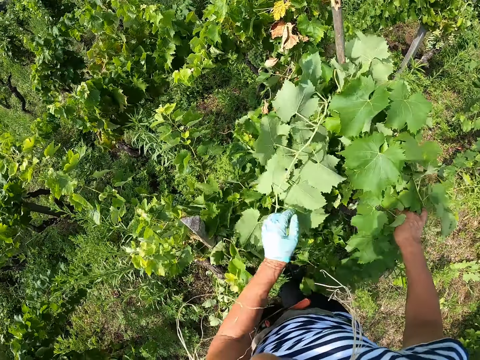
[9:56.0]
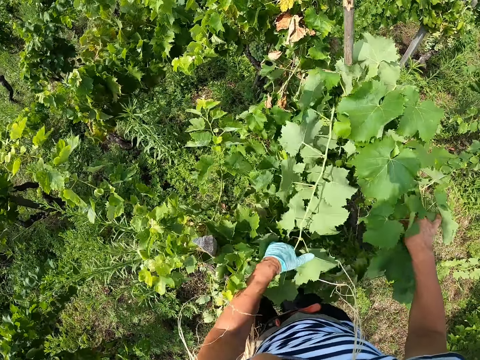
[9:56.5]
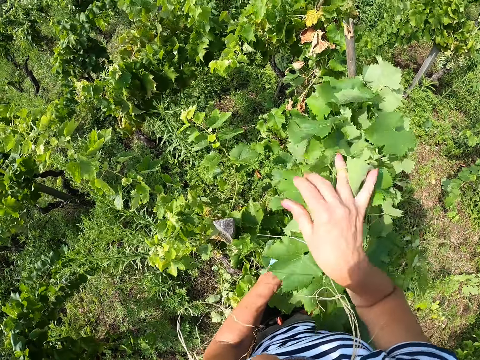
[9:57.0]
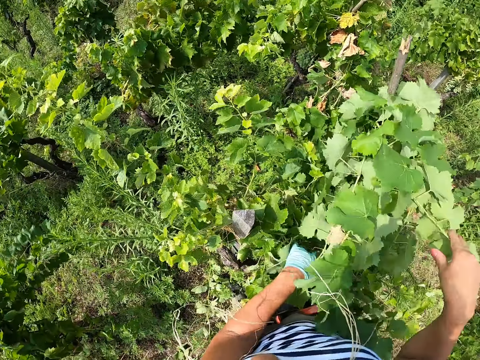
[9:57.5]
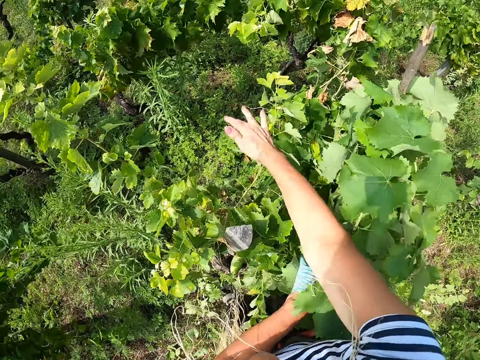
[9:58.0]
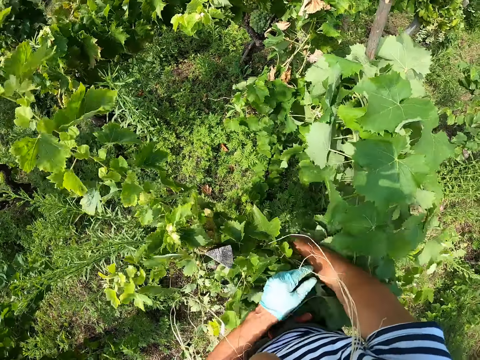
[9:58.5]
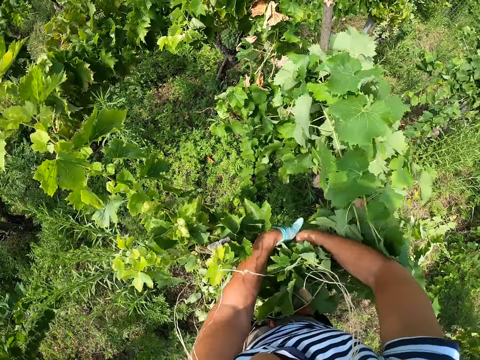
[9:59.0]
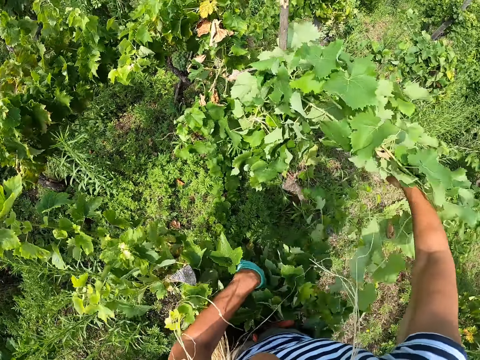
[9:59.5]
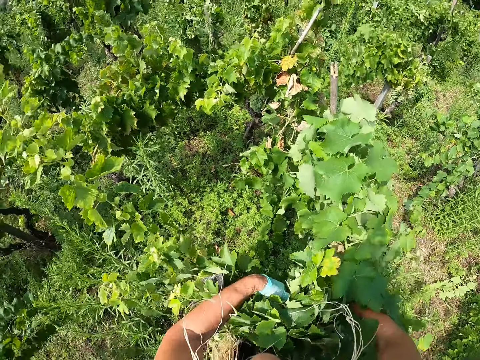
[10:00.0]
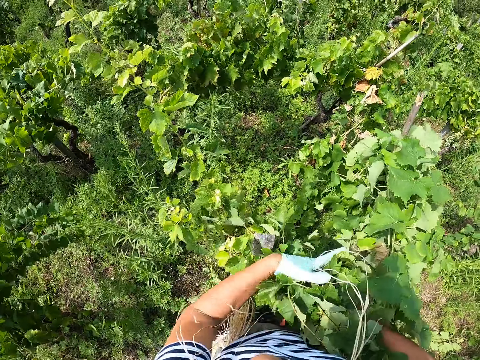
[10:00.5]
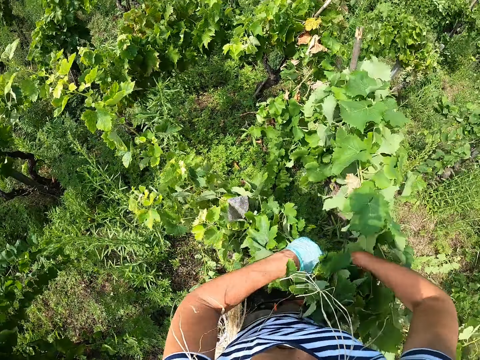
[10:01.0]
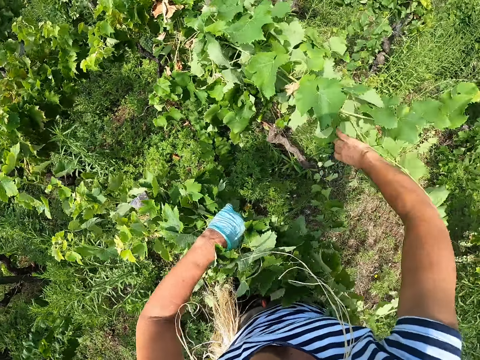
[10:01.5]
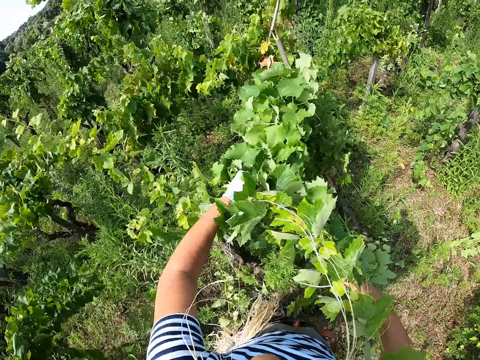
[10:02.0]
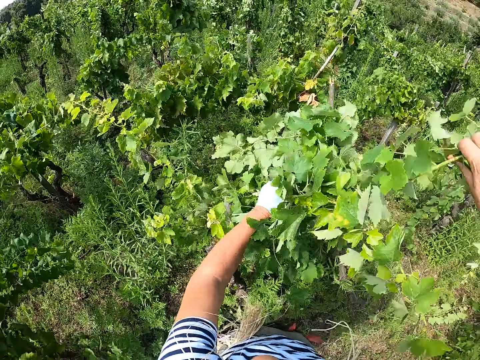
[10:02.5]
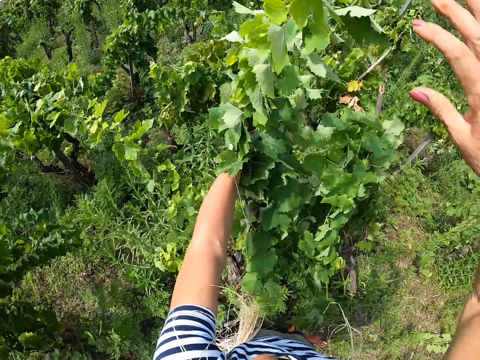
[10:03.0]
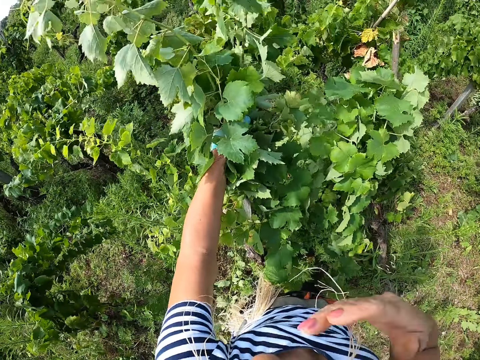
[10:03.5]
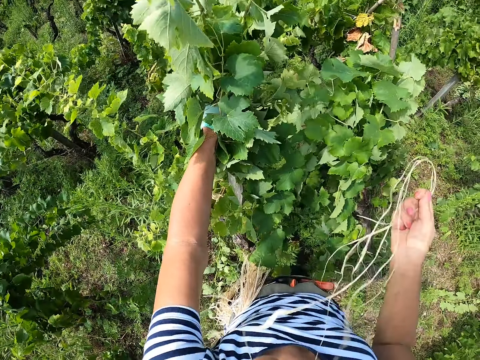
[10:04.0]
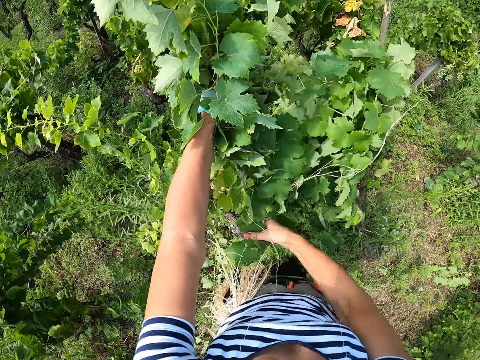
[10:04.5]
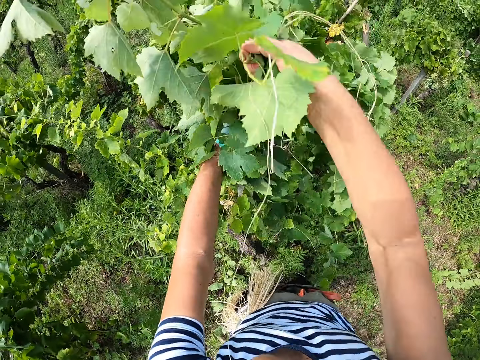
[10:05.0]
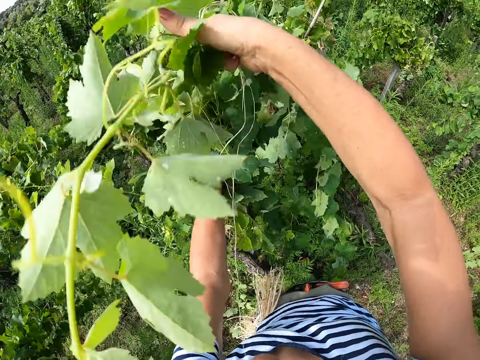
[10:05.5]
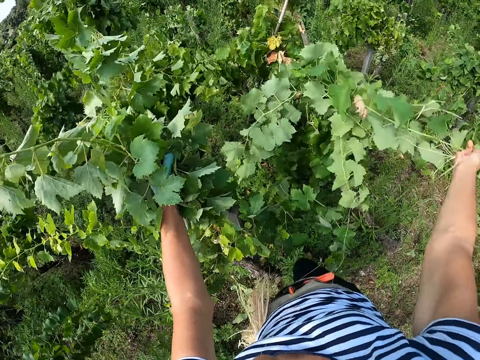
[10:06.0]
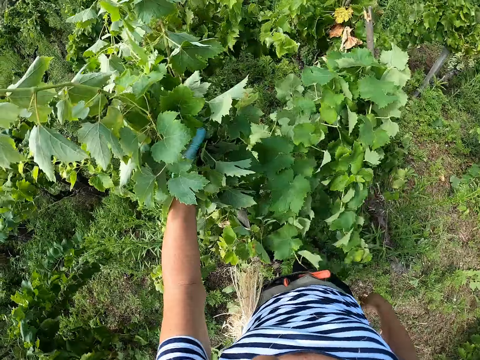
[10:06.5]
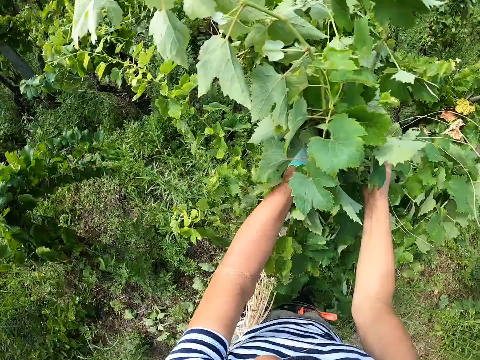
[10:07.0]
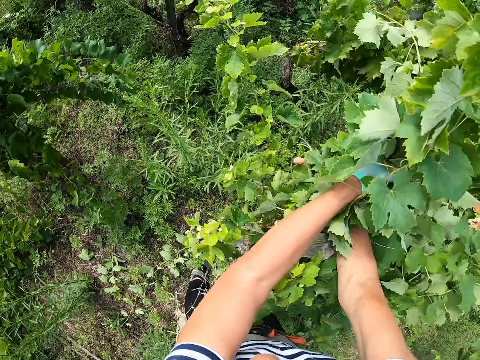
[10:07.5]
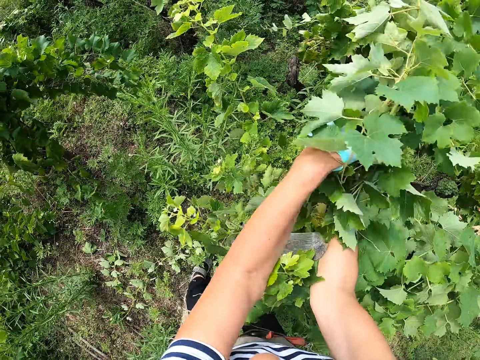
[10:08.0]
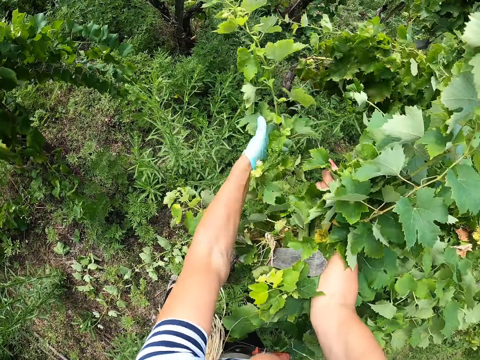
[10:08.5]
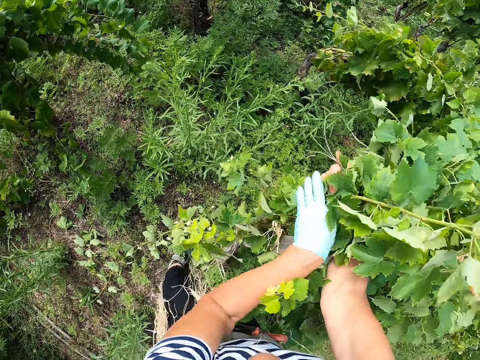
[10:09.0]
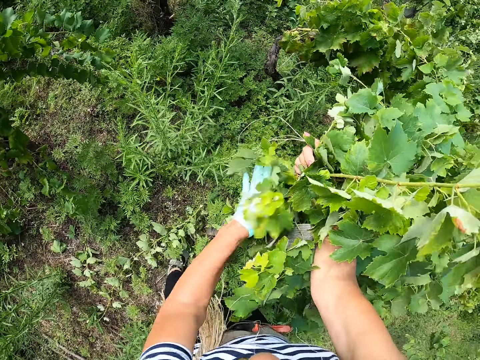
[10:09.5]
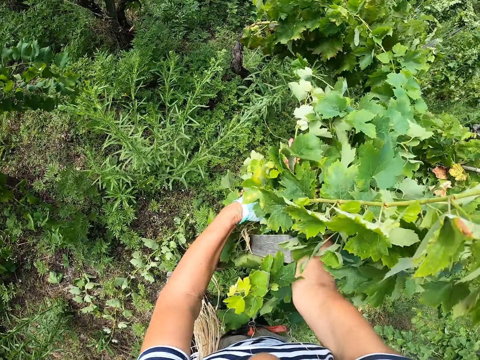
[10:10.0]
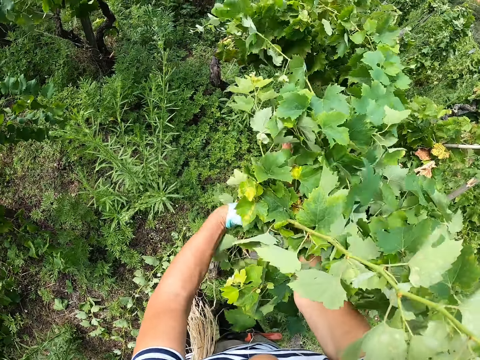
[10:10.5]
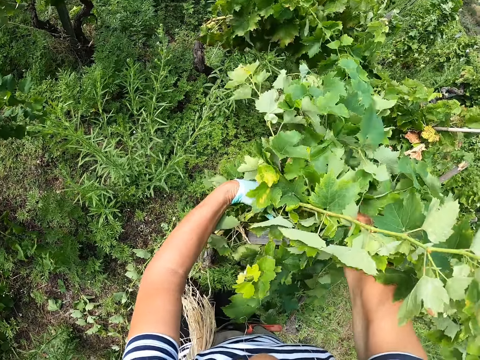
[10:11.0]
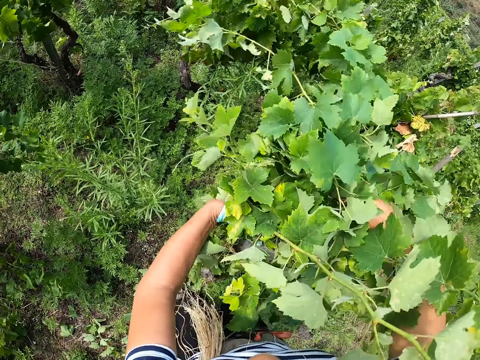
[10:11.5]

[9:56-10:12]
The camera wearer gathers plants around a pole. They pick the branches. They pick the strings. They pick the branches. They pick the branches again.

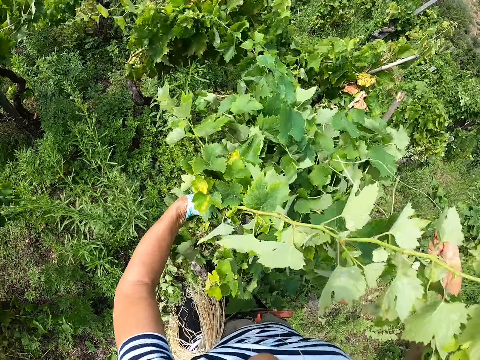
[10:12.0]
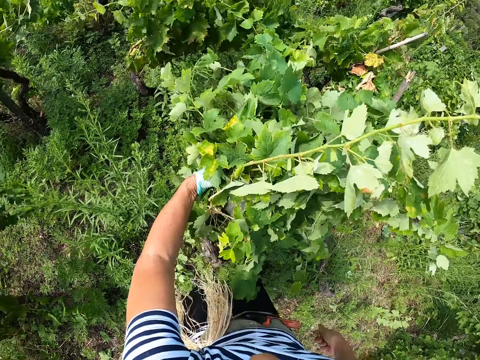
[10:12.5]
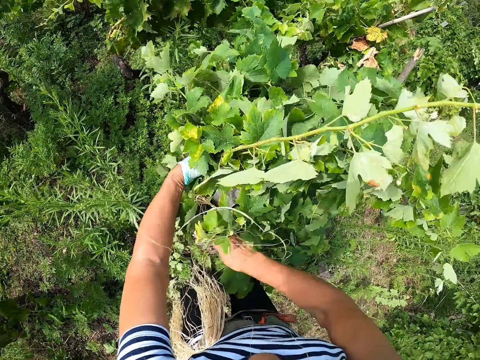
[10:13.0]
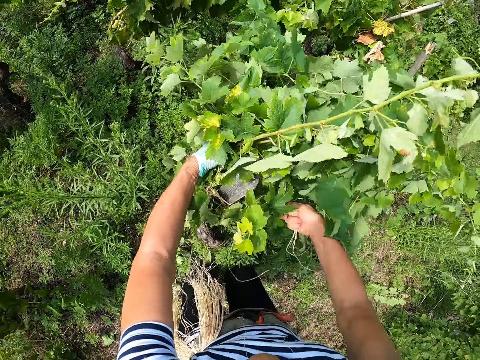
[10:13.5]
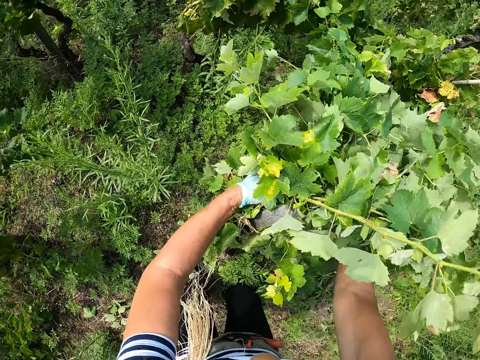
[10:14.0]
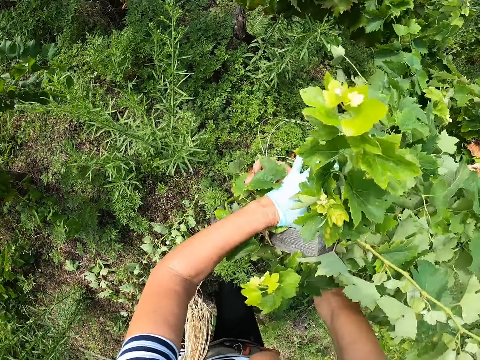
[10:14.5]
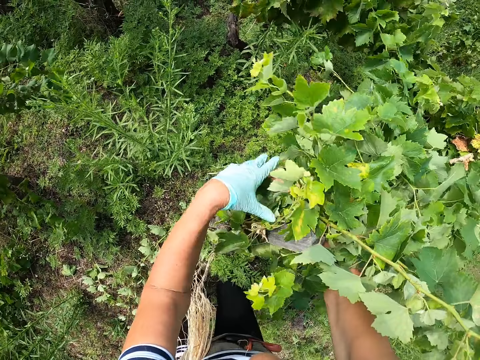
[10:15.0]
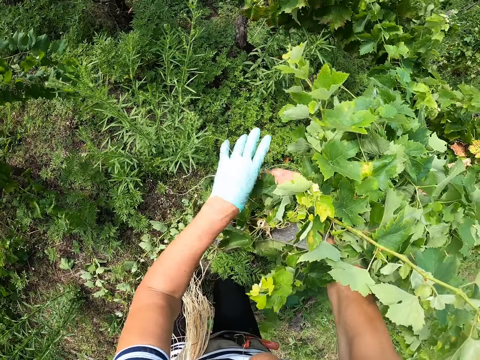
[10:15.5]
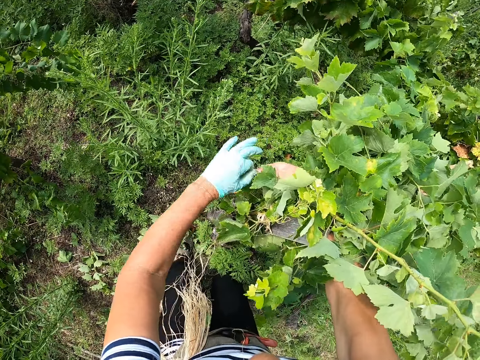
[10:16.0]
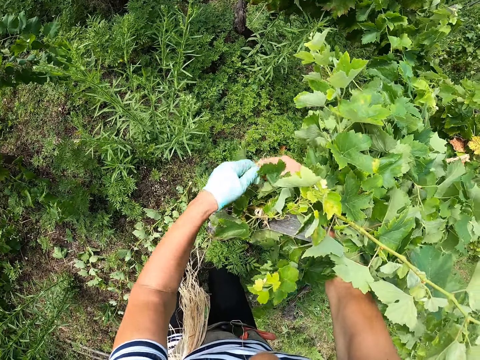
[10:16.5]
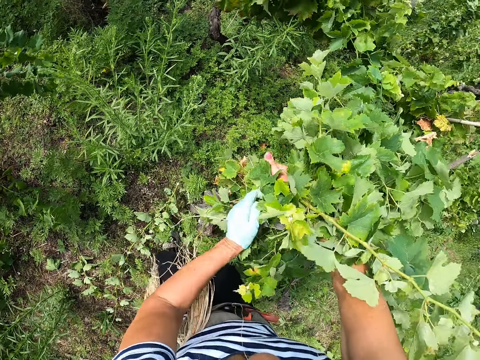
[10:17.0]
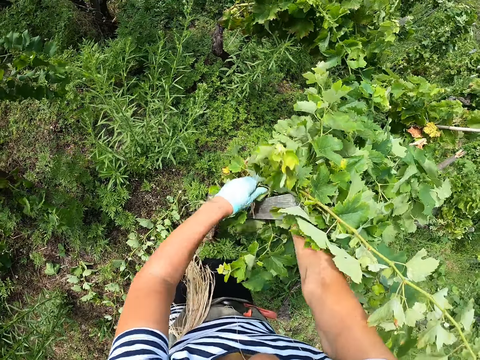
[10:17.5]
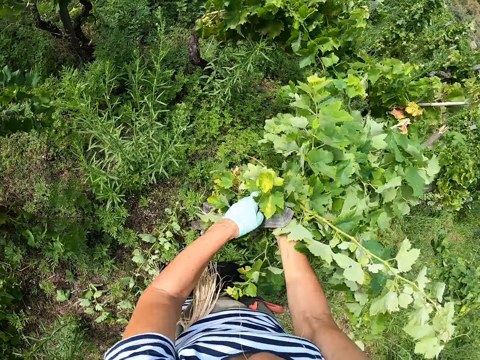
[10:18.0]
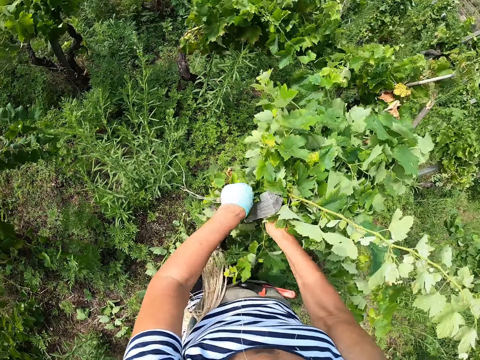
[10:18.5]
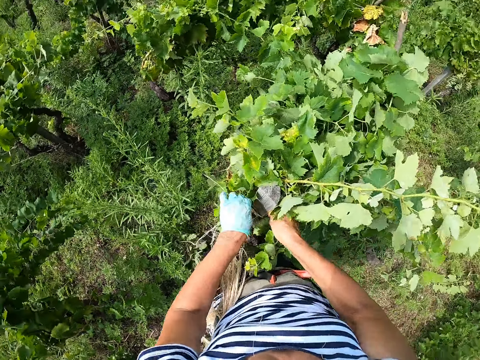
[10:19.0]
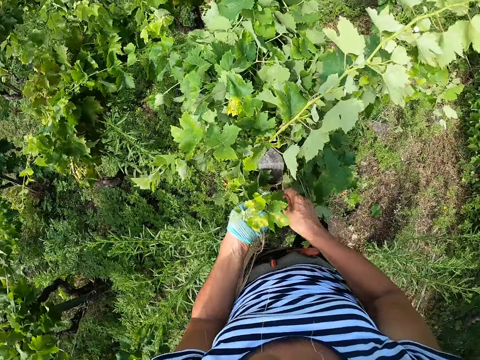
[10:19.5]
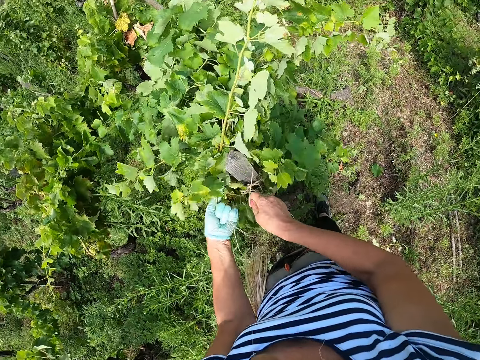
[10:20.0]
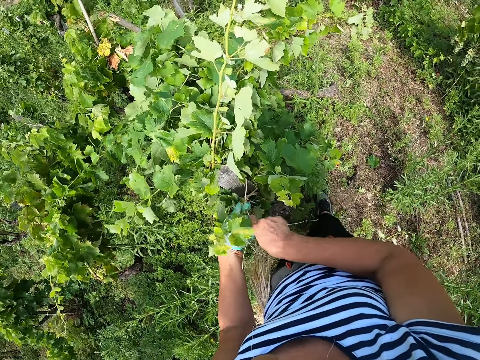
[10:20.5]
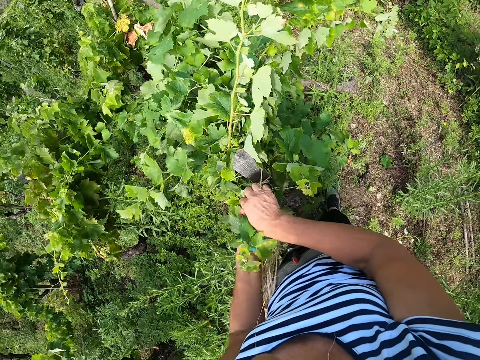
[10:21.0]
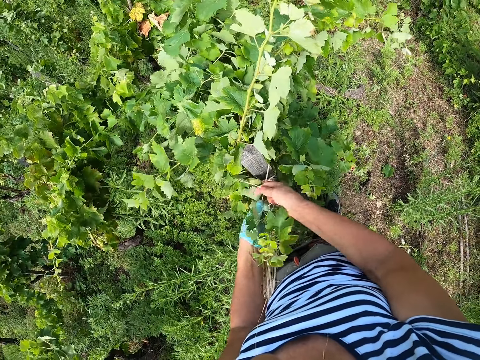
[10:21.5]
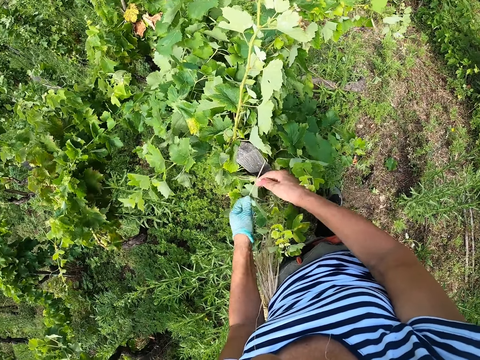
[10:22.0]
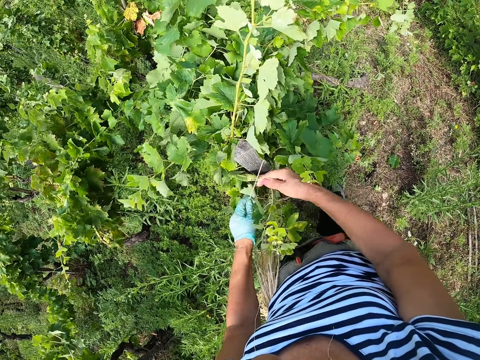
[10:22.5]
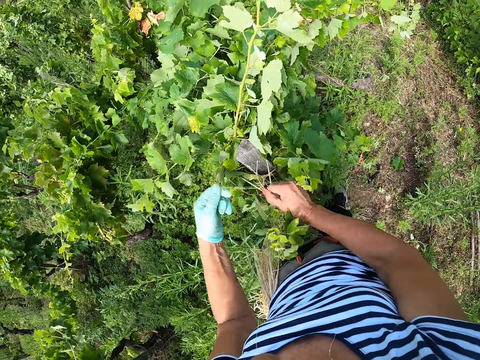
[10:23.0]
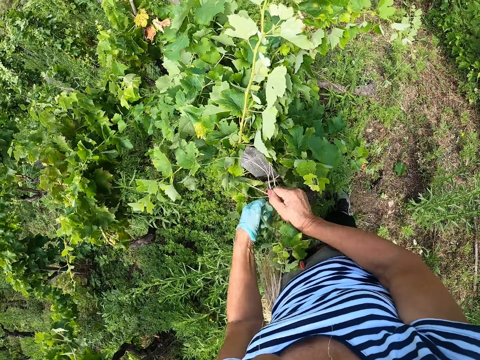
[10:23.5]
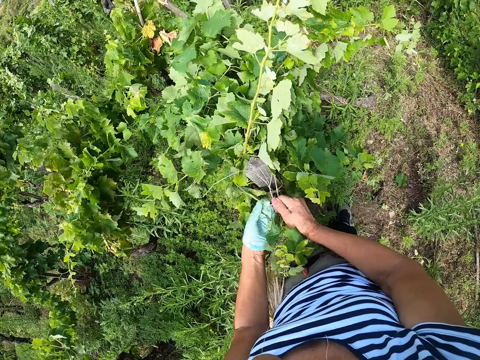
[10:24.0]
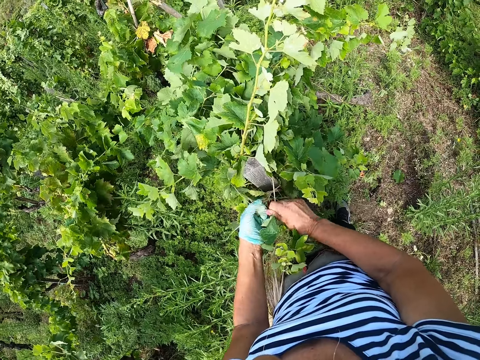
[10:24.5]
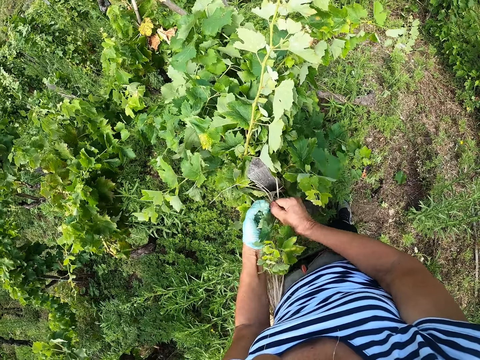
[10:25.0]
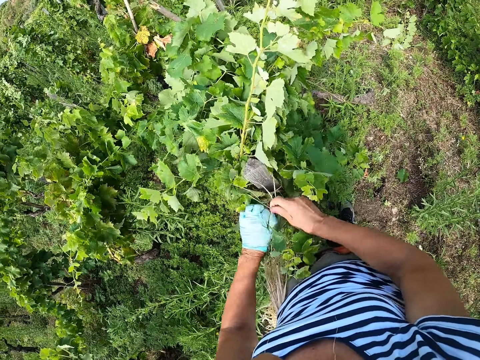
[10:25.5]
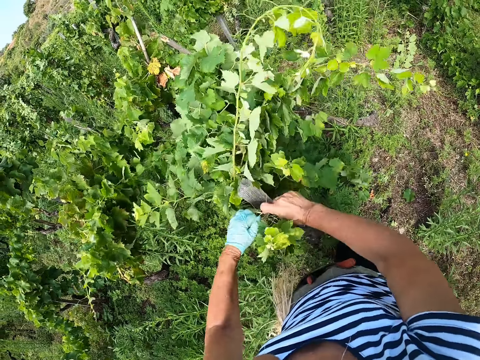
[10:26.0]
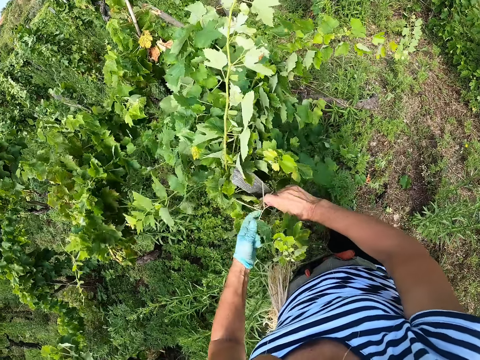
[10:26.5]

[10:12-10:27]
The camera wearer ties the branches with the strings. They tie a plant to a pole with a rope.
